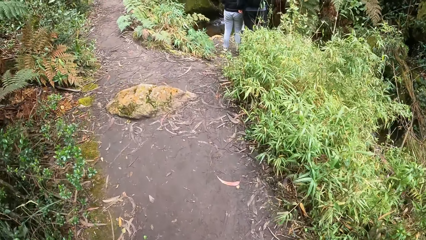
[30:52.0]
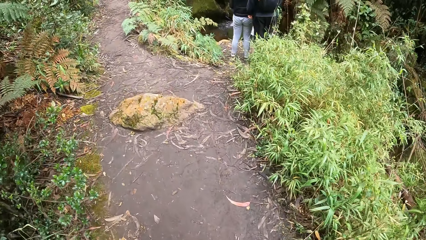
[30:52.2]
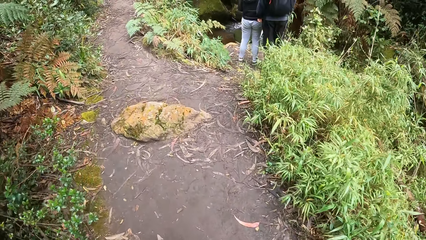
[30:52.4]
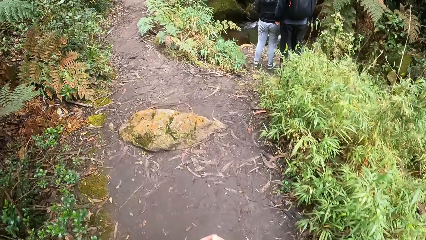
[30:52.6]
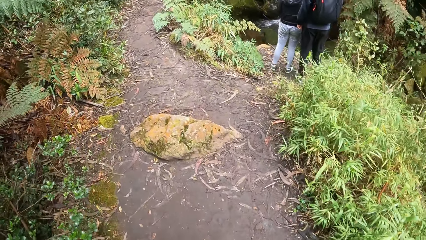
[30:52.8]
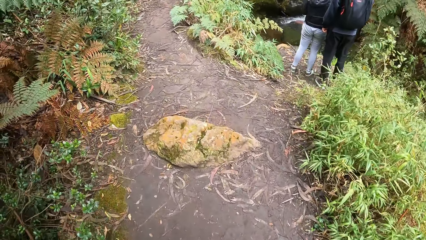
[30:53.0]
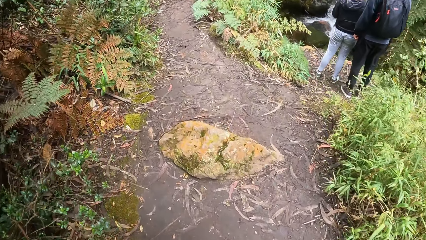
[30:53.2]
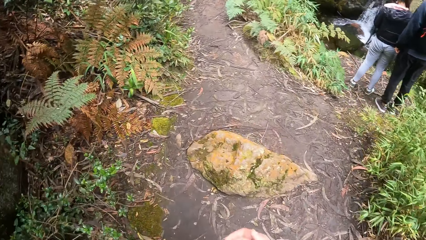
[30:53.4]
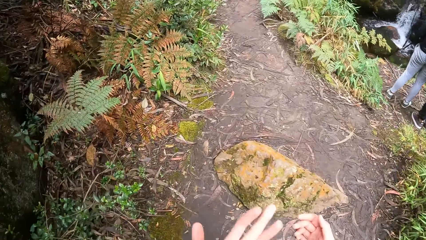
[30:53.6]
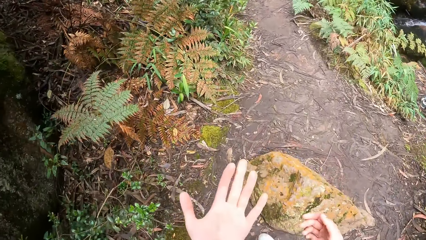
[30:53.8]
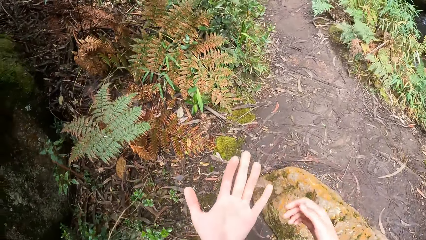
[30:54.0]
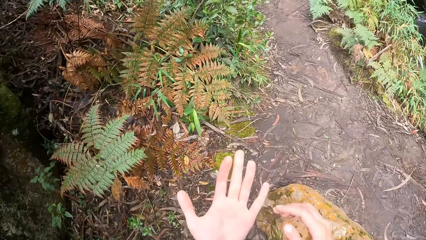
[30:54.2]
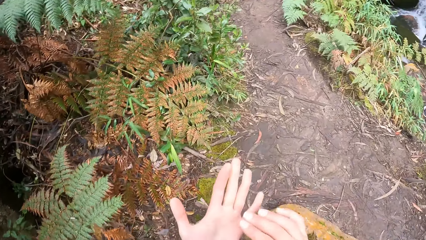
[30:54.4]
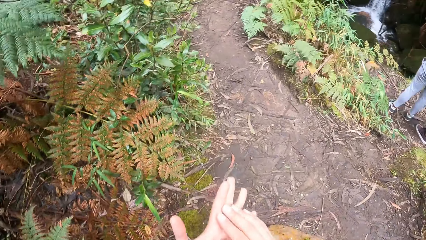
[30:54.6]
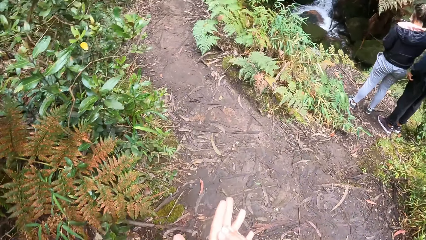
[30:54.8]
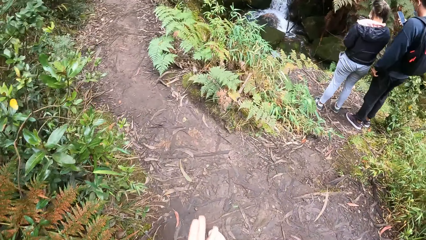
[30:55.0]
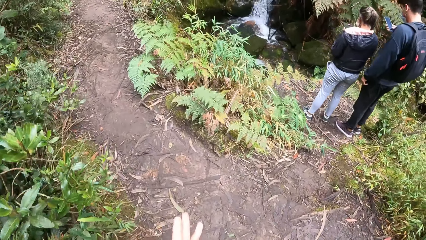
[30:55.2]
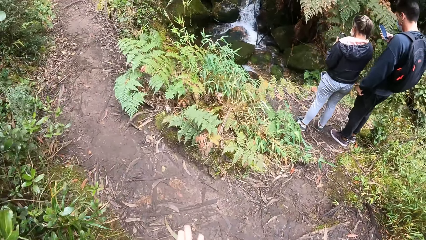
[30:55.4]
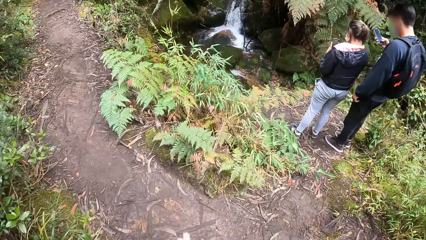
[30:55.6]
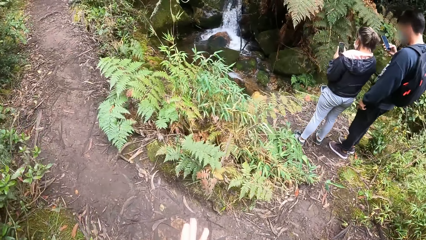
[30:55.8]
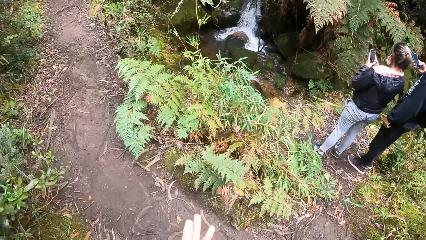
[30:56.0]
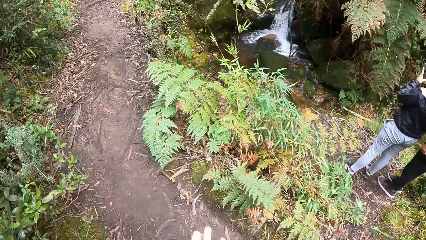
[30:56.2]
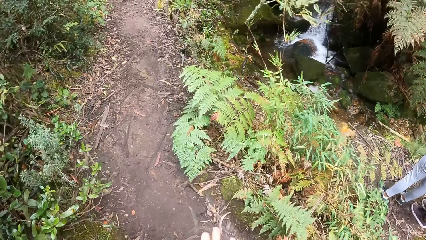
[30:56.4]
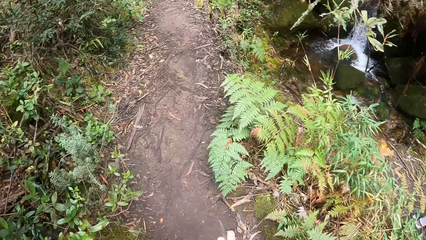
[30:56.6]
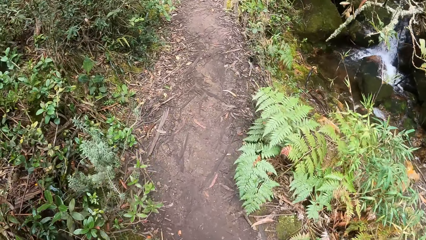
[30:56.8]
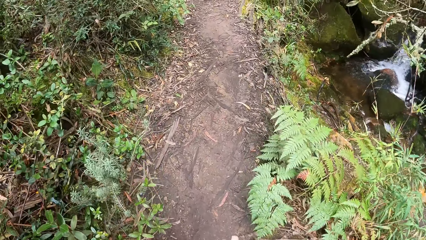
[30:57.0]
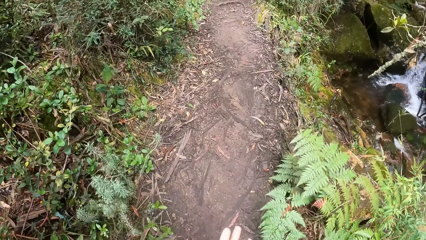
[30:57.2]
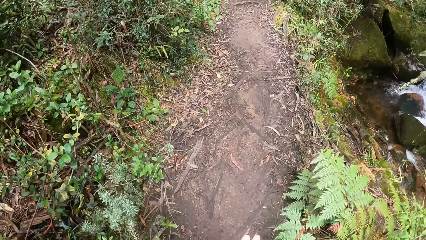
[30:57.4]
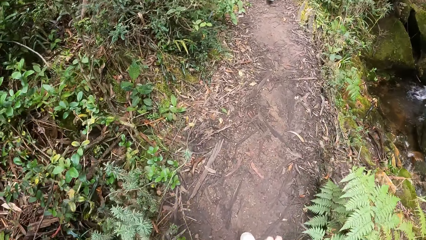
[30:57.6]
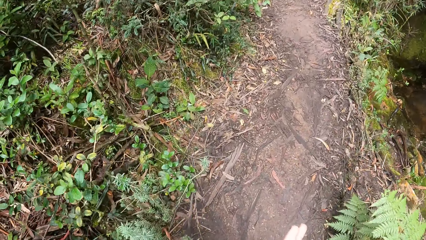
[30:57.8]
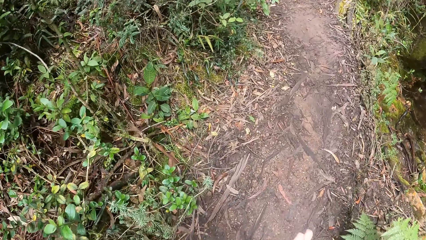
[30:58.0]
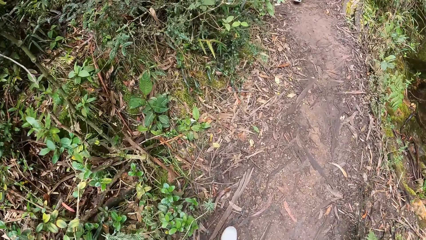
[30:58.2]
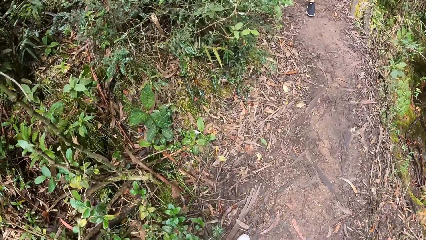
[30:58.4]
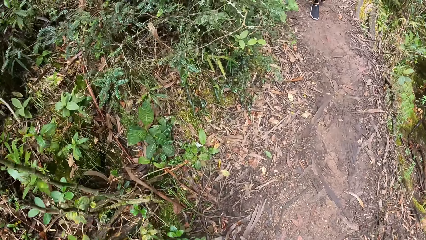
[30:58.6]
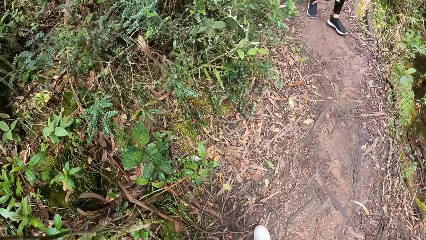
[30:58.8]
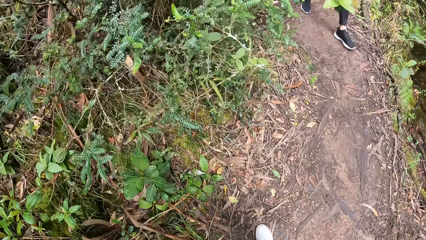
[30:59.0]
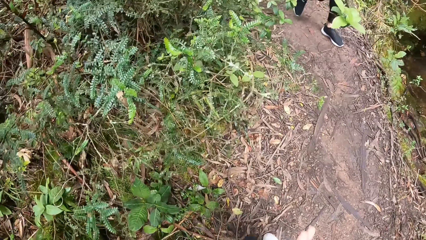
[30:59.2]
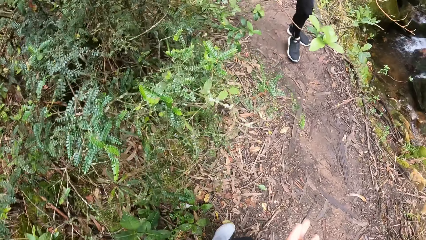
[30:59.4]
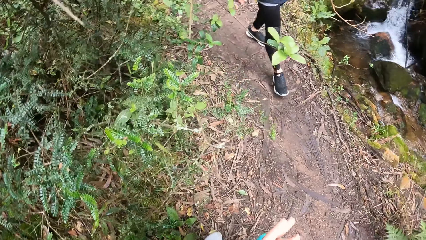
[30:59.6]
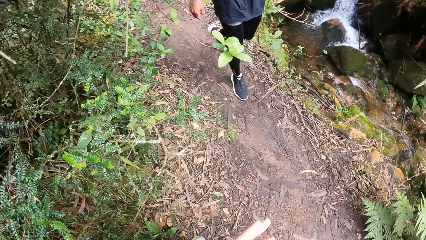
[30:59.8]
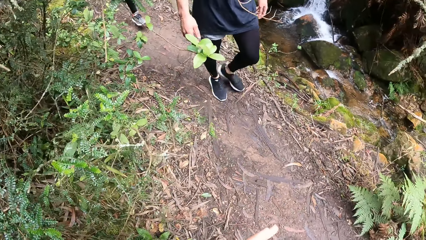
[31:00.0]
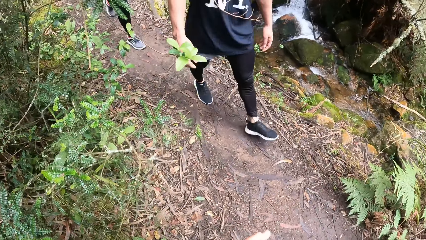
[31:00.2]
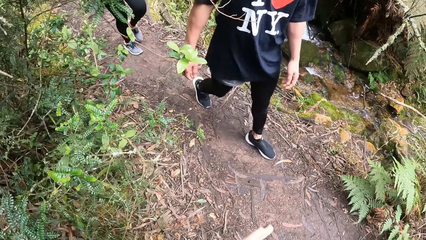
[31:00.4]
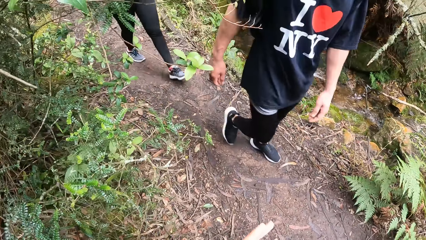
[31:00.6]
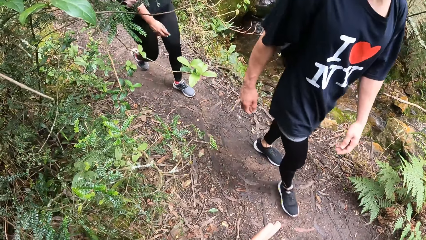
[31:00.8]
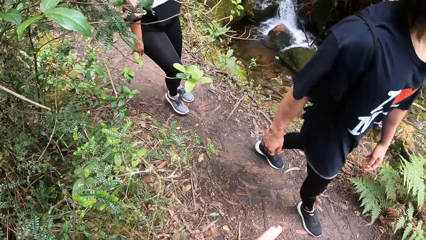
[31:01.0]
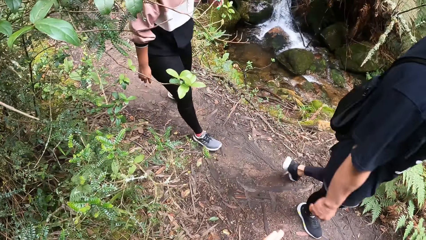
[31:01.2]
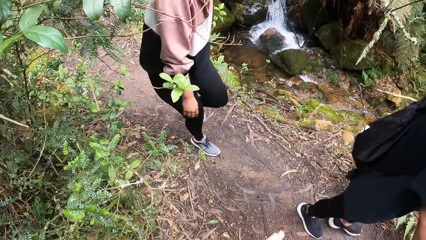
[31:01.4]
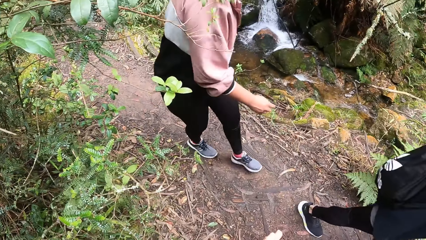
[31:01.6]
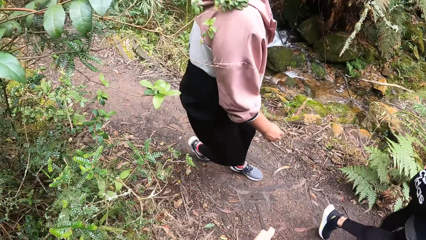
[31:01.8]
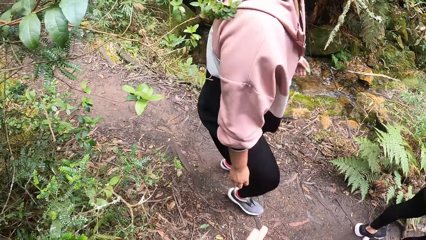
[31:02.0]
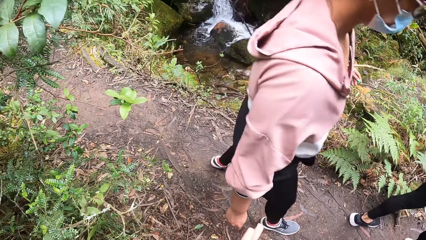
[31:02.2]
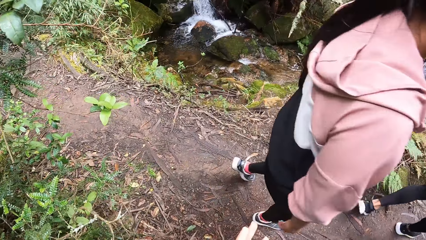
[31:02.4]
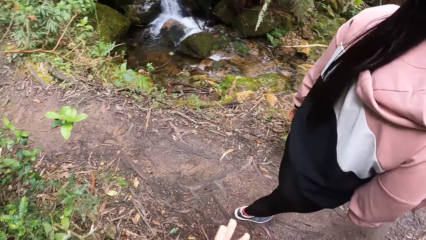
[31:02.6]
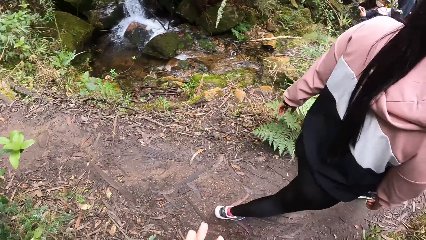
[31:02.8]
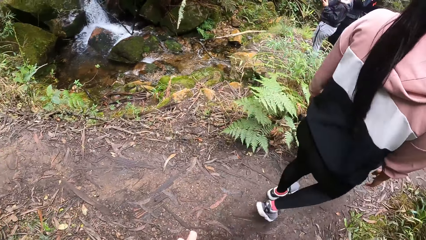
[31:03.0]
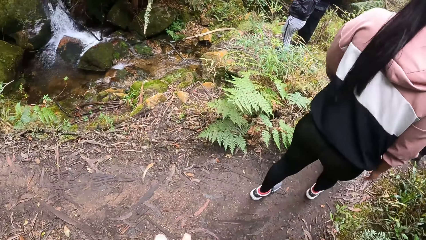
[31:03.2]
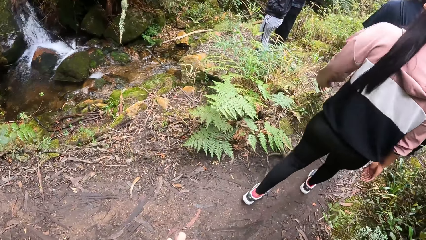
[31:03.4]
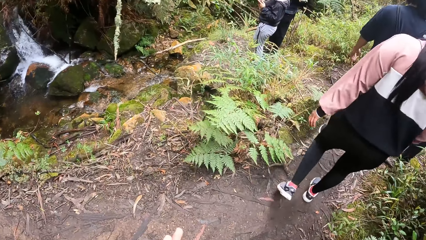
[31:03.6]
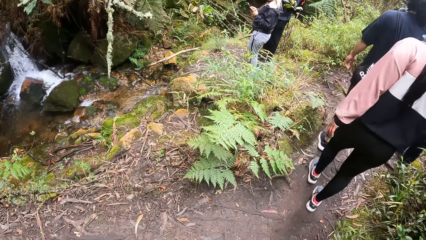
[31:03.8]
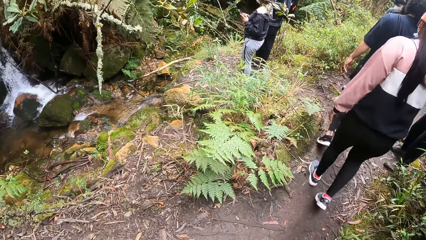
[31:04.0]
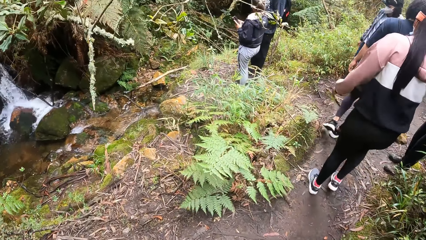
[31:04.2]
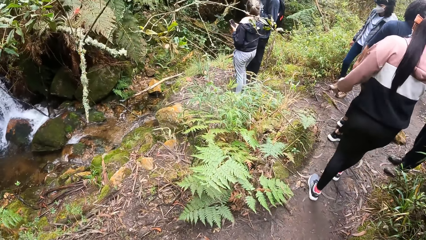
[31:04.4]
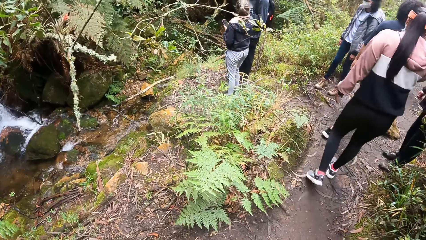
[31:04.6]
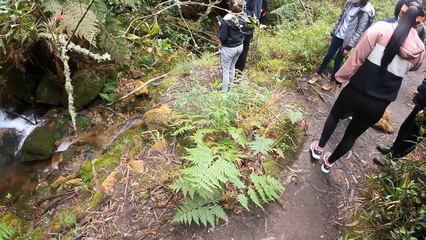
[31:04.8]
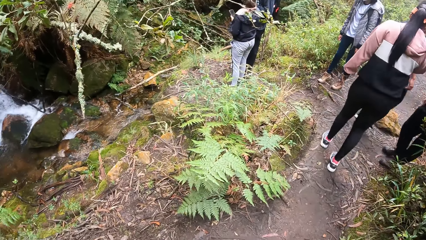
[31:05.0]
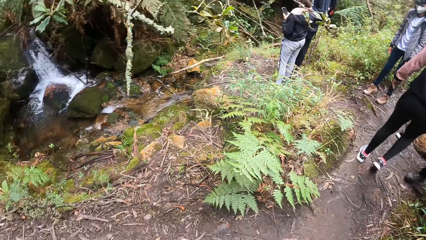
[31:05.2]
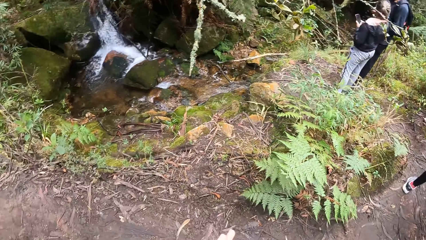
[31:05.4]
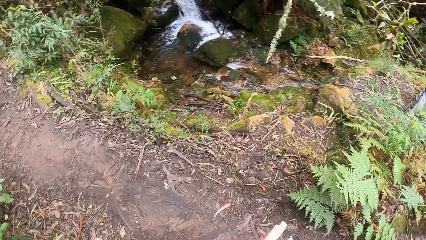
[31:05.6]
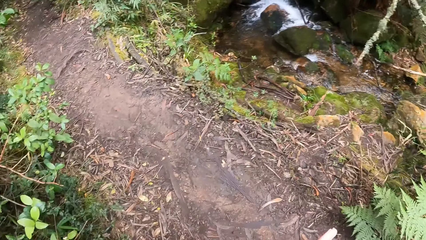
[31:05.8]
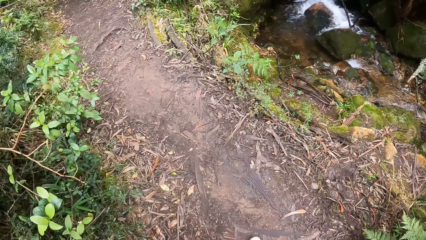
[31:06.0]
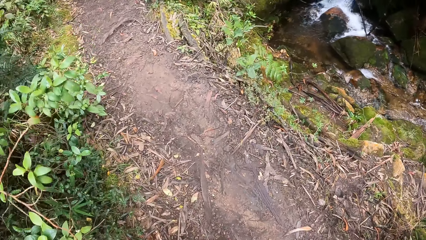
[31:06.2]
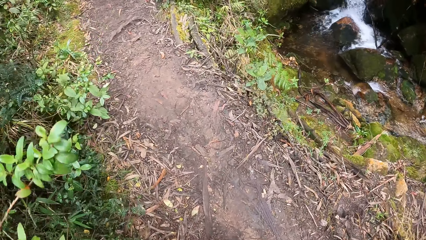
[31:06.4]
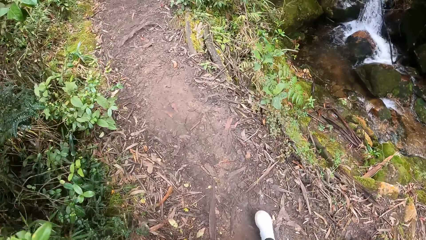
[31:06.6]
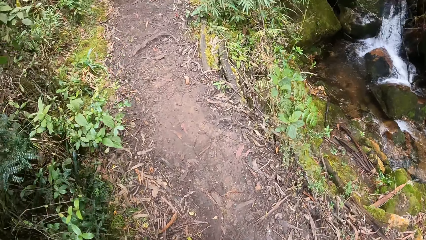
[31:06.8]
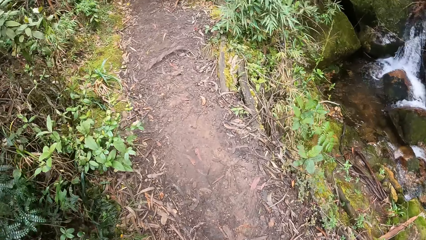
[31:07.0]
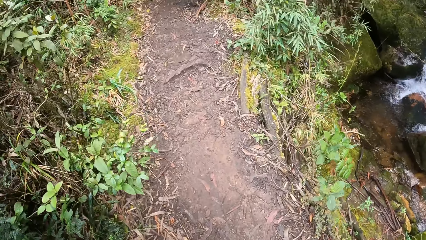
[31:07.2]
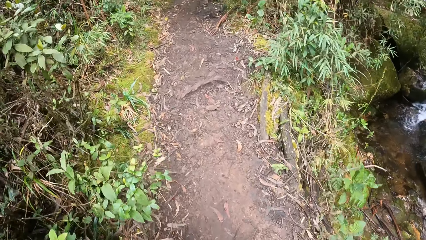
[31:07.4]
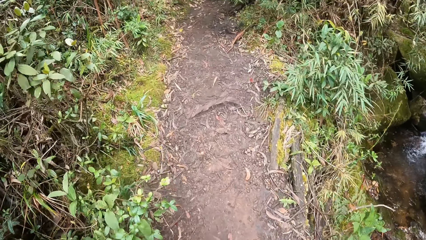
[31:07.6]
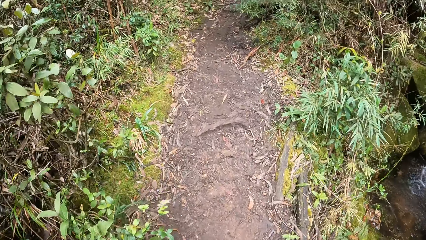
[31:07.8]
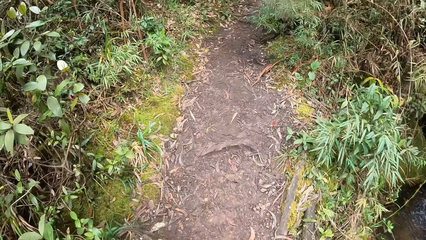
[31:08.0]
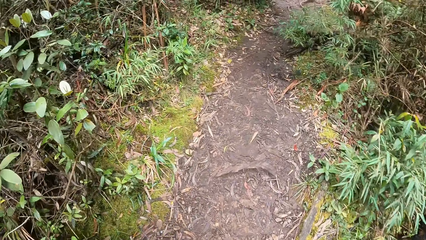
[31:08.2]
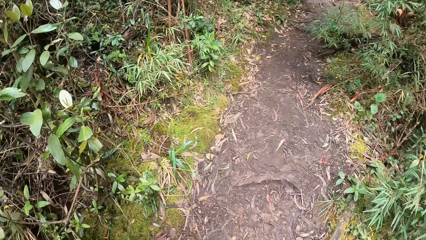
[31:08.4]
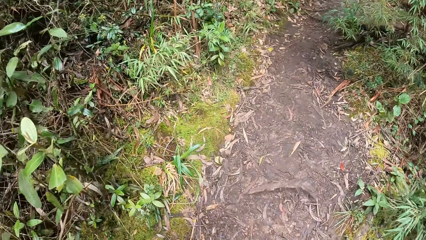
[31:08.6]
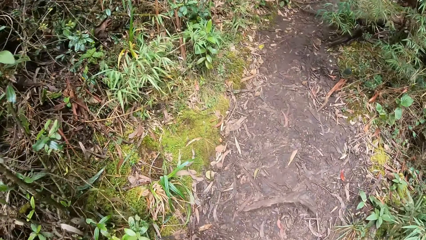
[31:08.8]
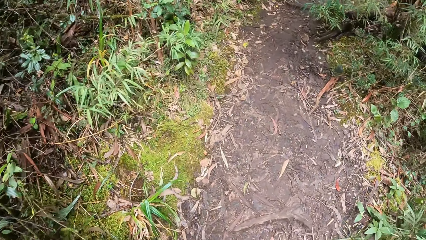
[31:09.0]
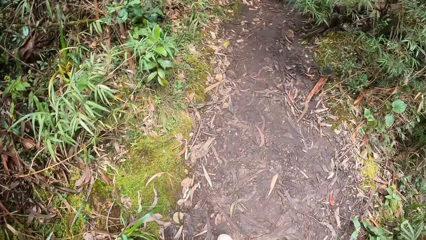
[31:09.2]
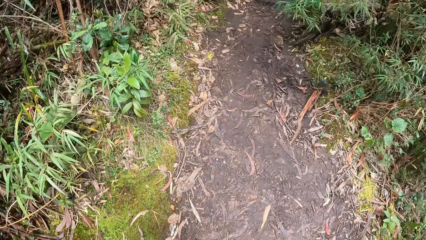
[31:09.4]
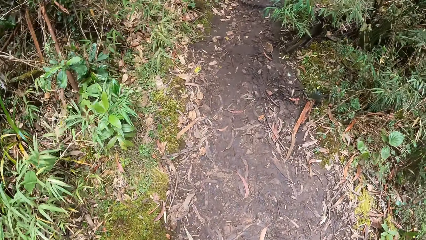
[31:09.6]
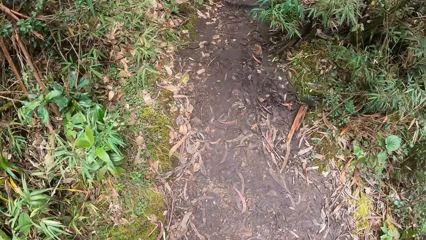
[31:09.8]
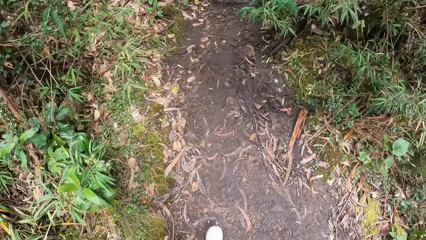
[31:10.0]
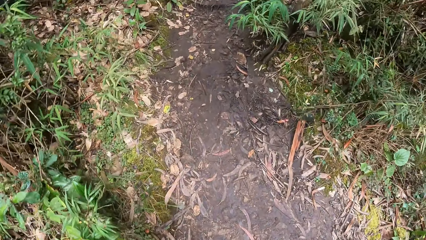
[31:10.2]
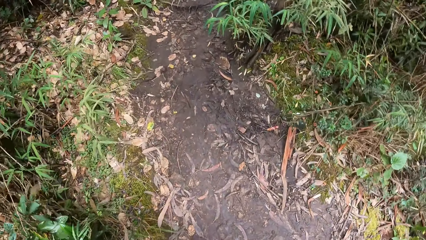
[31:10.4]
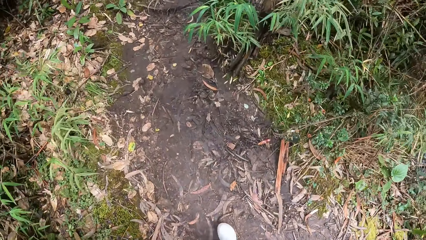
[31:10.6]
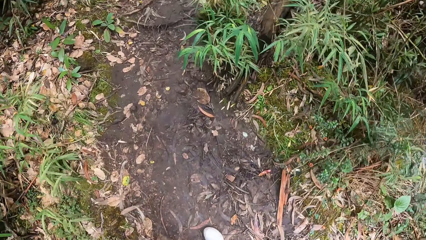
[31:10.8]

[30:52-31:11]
The camera wearer examines her hands. A man stops walking in the forest. The camera wearer looks behind. She walks along a path.
